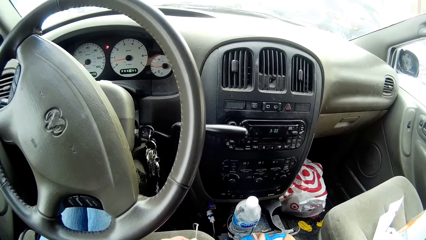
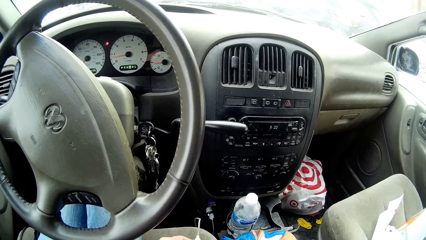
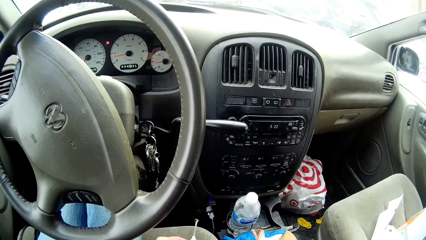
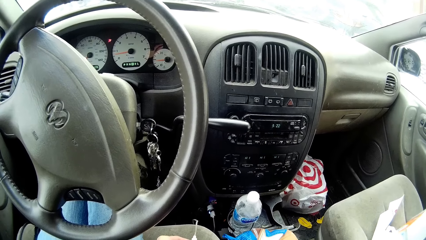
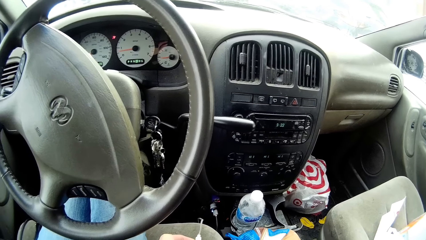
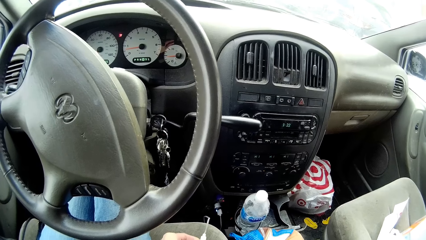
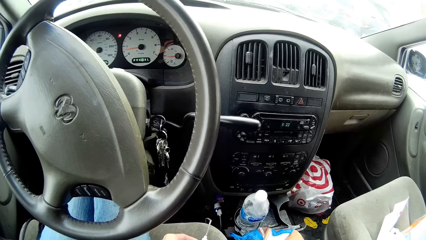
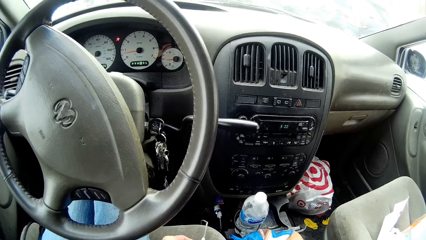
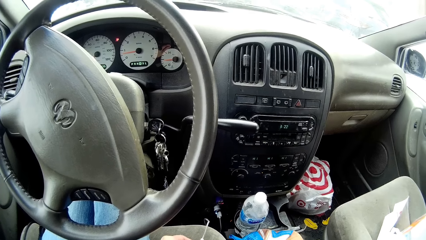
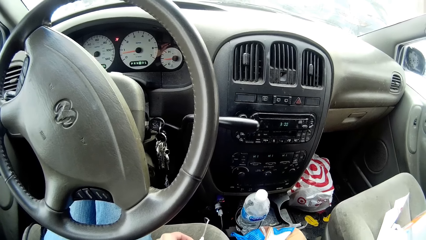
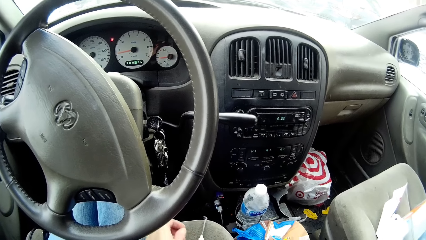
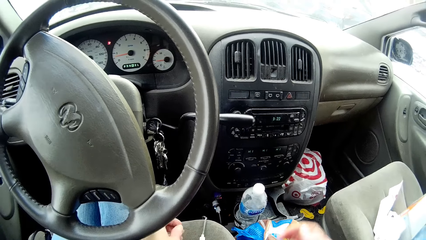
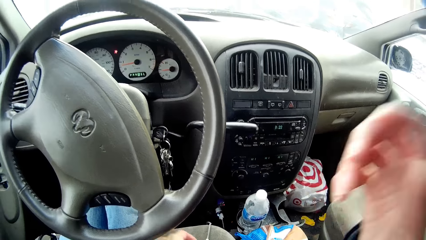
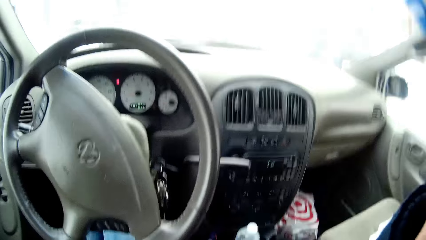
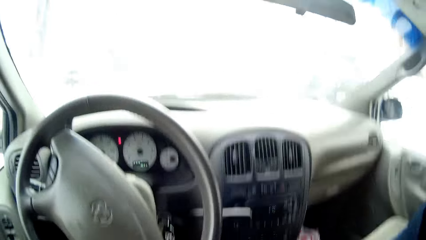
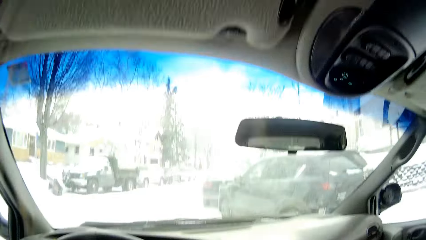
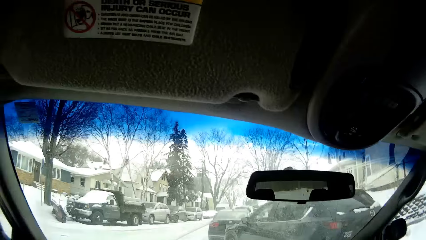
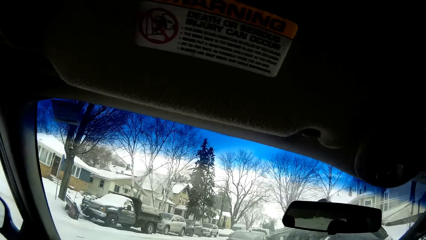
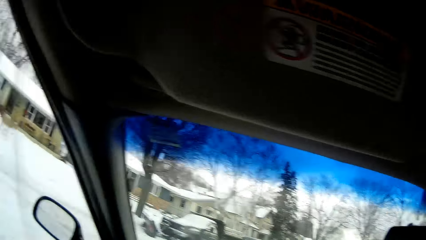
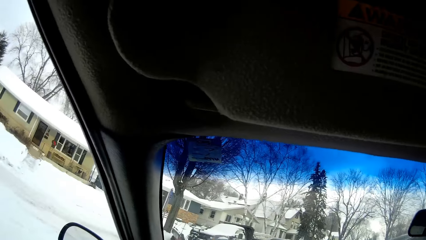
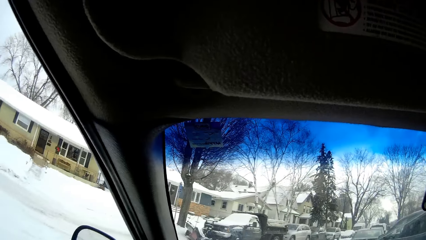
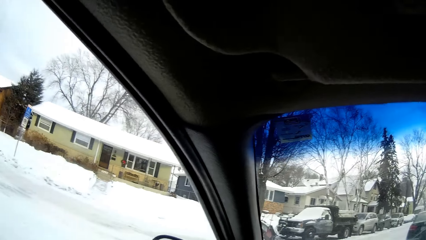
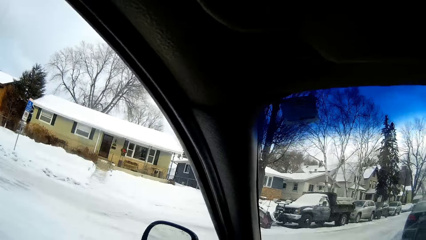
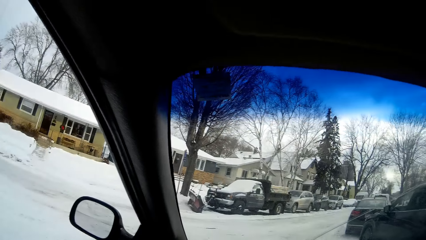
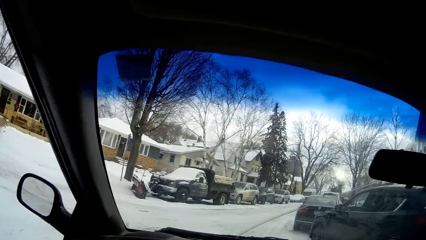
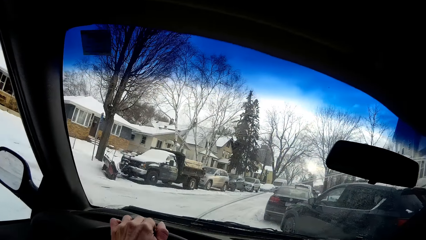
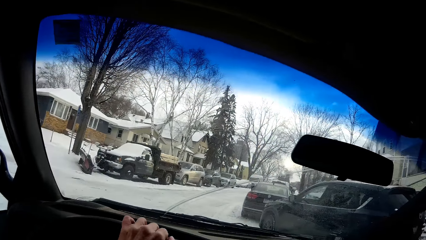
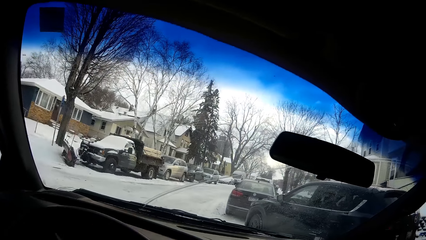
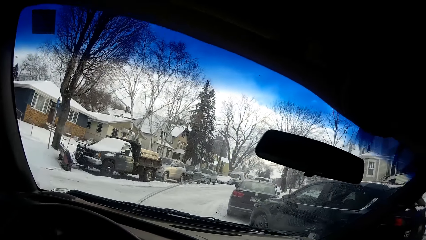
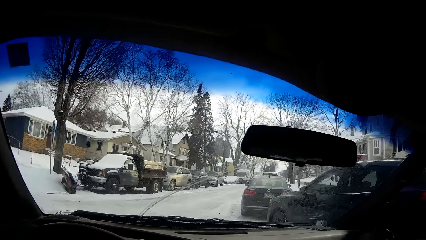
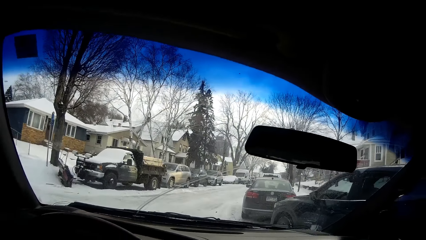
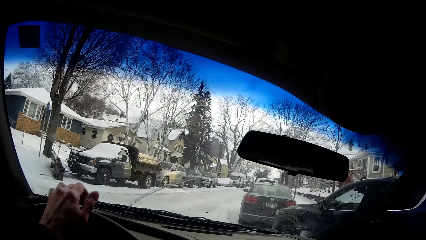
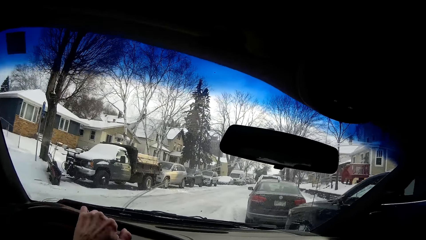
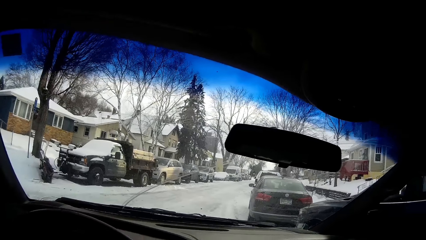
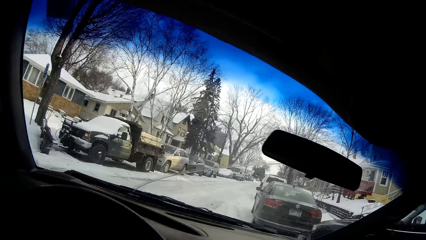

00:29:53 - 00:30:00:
The camera wearer drives.
